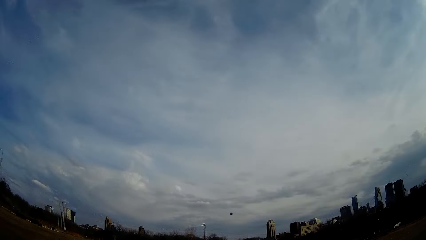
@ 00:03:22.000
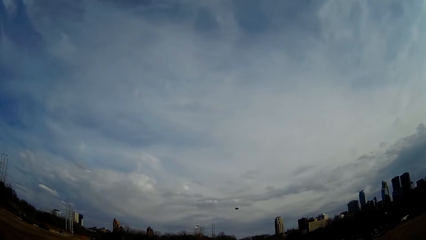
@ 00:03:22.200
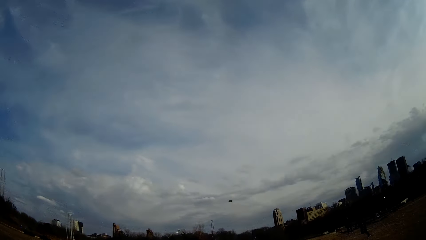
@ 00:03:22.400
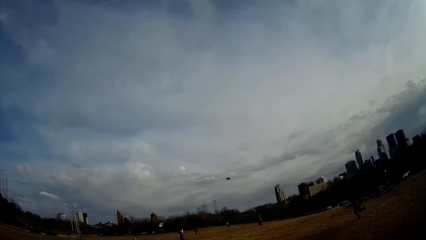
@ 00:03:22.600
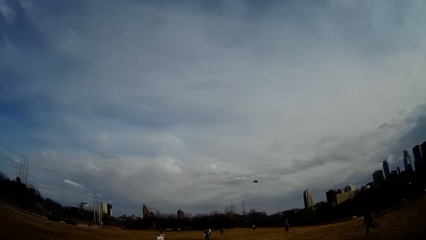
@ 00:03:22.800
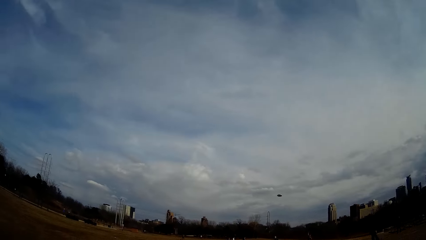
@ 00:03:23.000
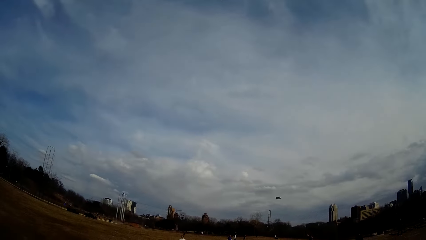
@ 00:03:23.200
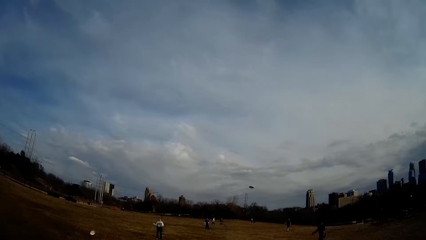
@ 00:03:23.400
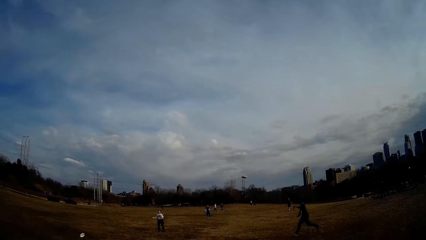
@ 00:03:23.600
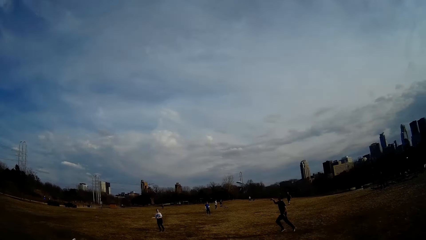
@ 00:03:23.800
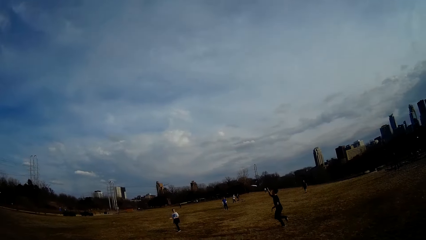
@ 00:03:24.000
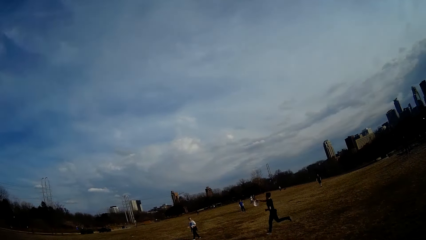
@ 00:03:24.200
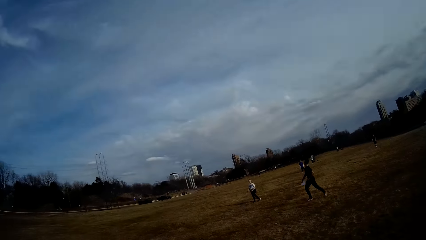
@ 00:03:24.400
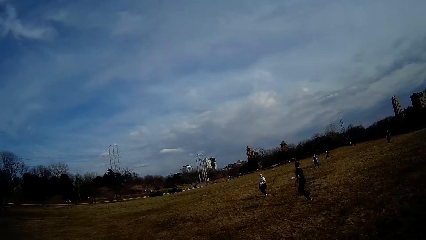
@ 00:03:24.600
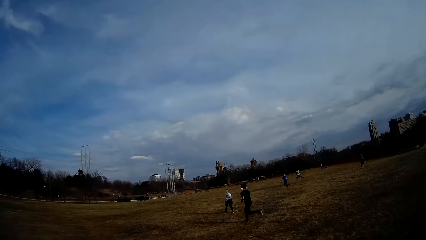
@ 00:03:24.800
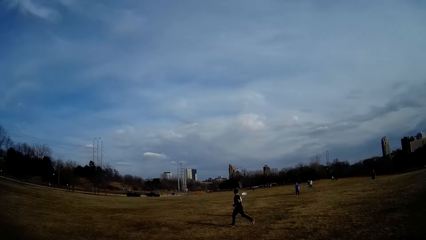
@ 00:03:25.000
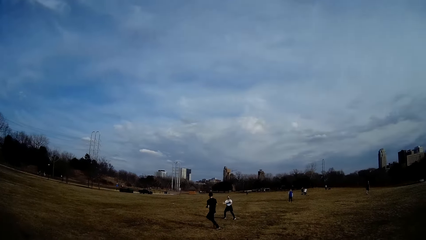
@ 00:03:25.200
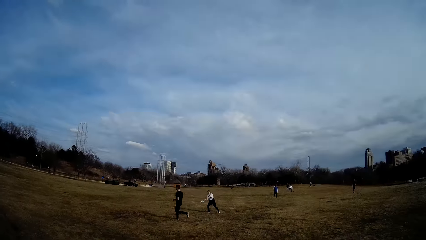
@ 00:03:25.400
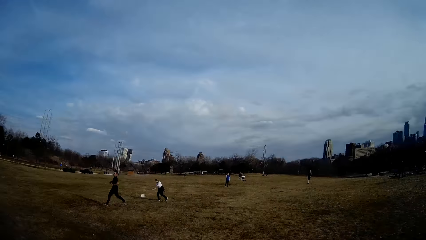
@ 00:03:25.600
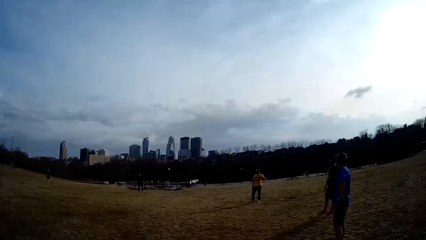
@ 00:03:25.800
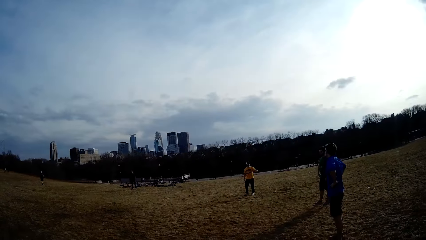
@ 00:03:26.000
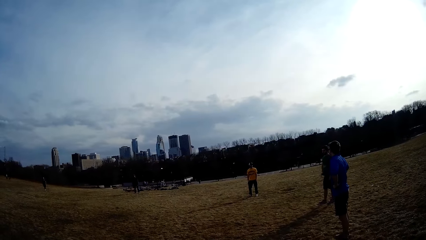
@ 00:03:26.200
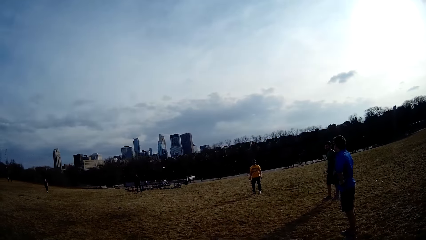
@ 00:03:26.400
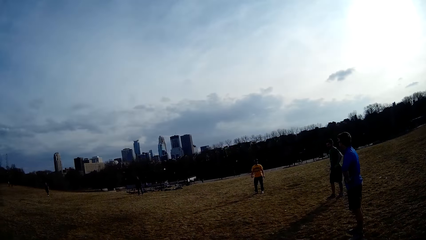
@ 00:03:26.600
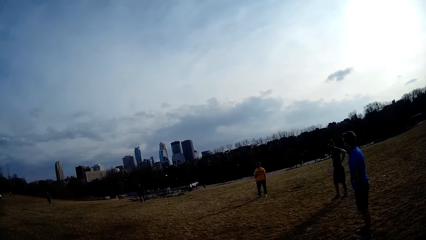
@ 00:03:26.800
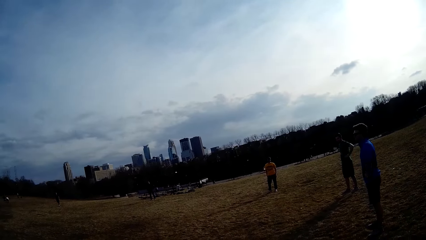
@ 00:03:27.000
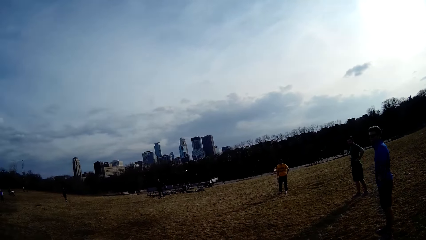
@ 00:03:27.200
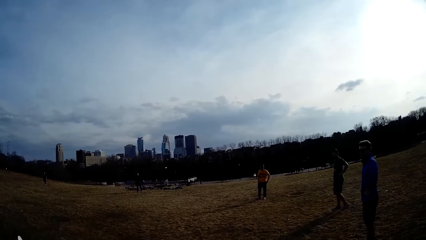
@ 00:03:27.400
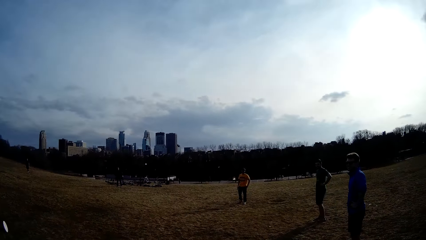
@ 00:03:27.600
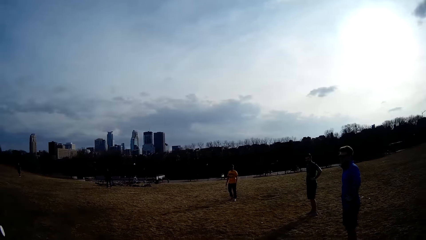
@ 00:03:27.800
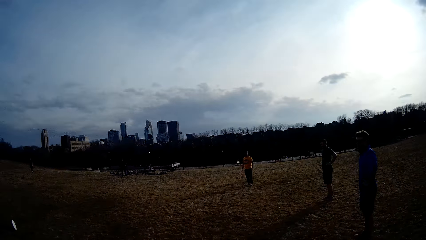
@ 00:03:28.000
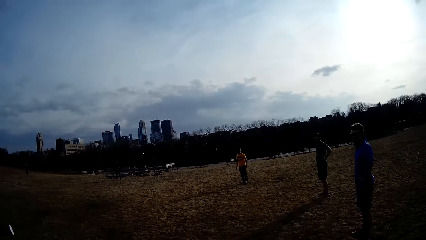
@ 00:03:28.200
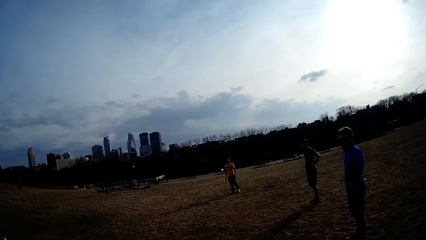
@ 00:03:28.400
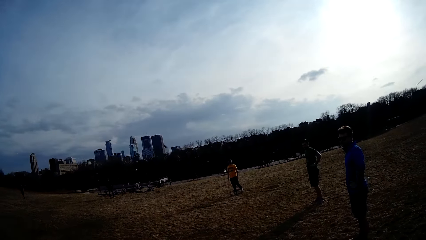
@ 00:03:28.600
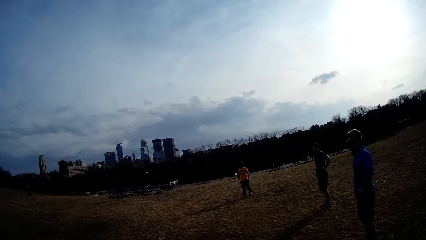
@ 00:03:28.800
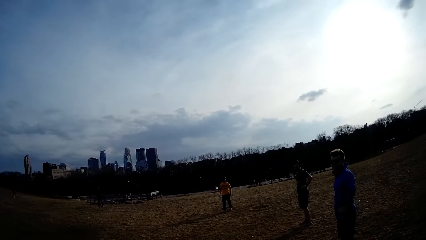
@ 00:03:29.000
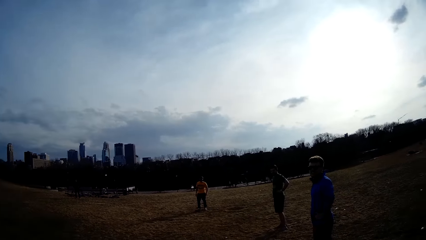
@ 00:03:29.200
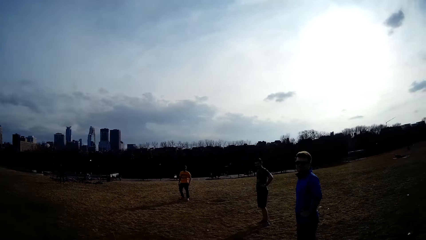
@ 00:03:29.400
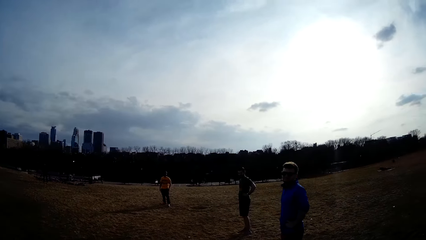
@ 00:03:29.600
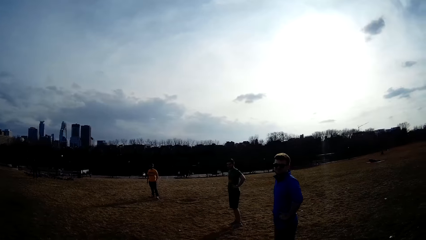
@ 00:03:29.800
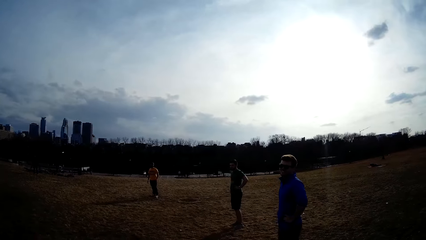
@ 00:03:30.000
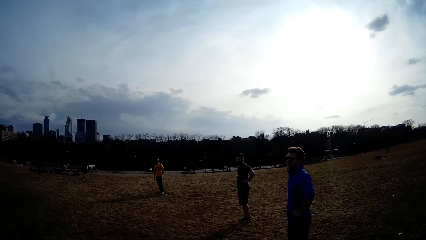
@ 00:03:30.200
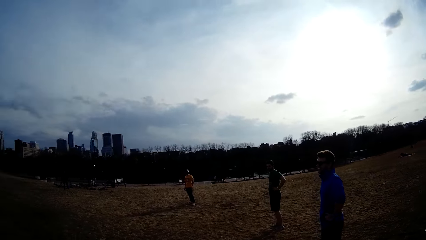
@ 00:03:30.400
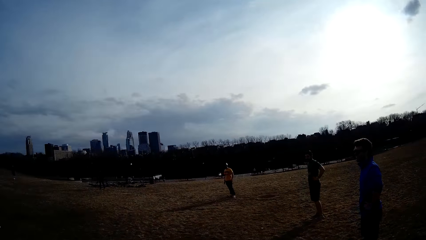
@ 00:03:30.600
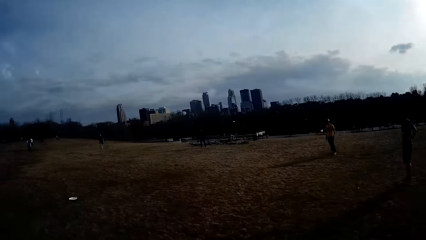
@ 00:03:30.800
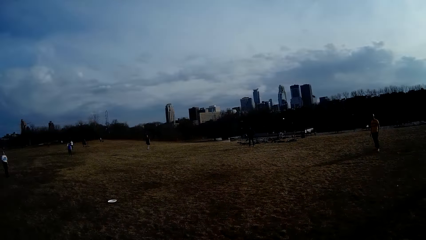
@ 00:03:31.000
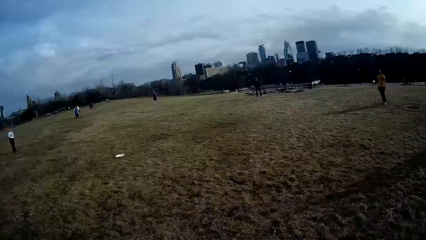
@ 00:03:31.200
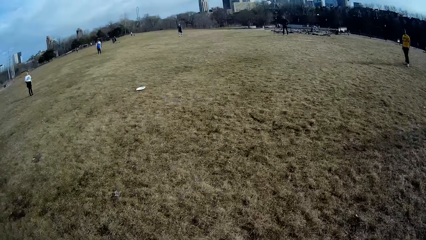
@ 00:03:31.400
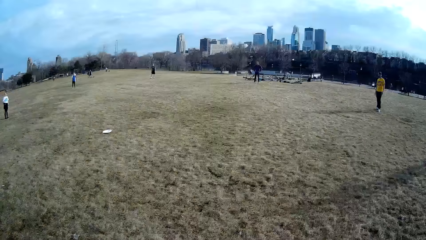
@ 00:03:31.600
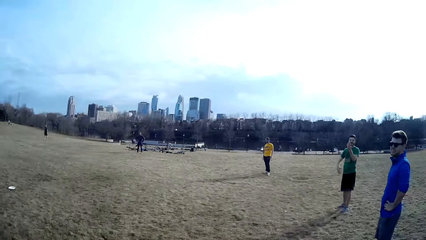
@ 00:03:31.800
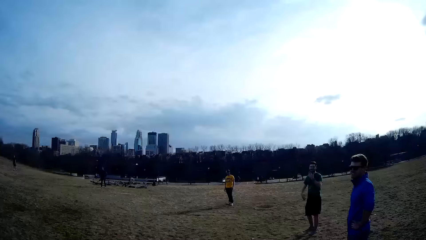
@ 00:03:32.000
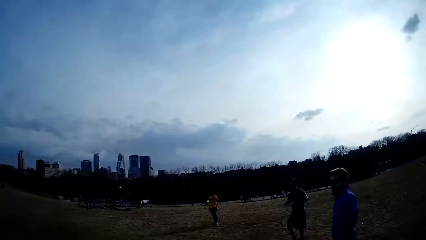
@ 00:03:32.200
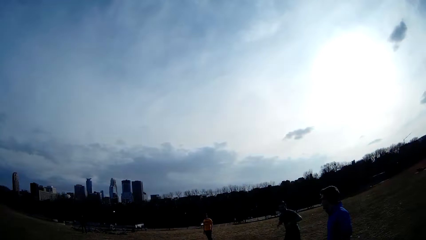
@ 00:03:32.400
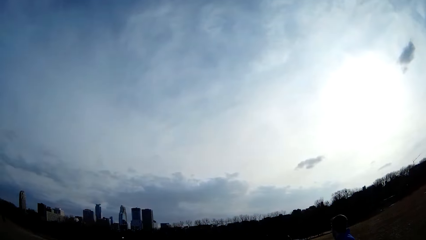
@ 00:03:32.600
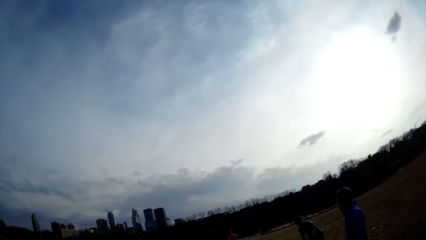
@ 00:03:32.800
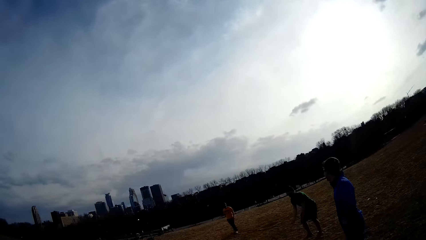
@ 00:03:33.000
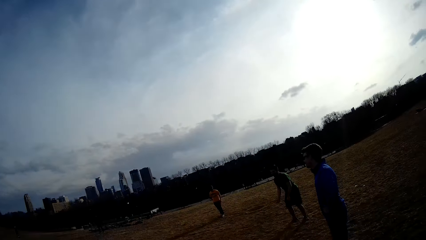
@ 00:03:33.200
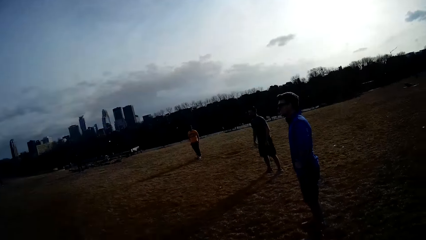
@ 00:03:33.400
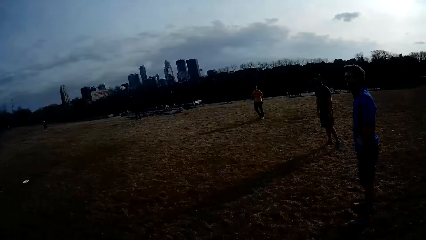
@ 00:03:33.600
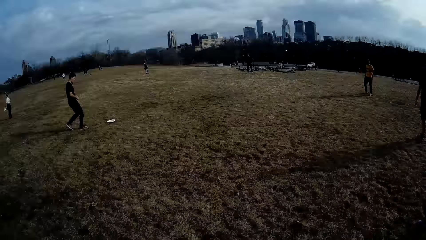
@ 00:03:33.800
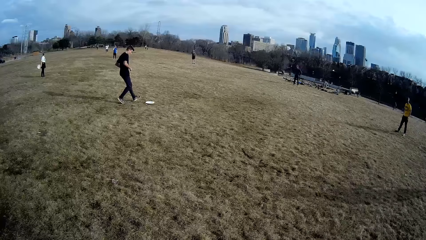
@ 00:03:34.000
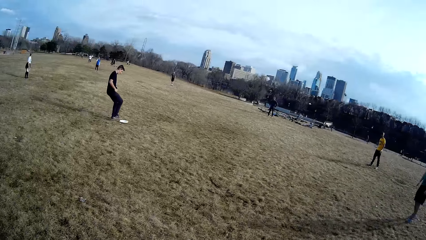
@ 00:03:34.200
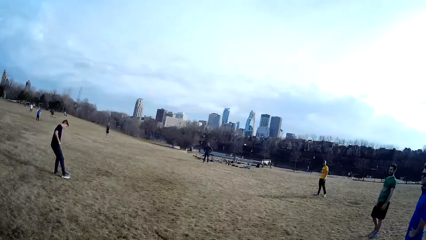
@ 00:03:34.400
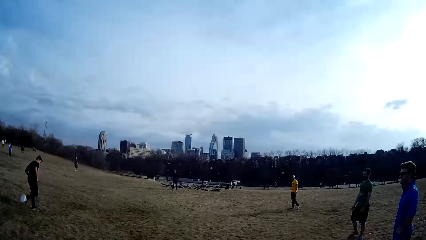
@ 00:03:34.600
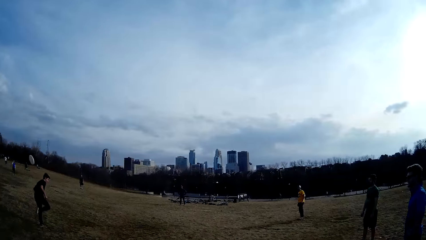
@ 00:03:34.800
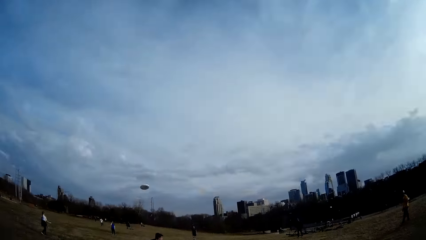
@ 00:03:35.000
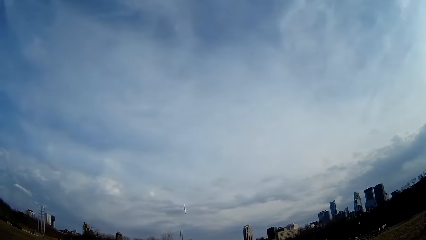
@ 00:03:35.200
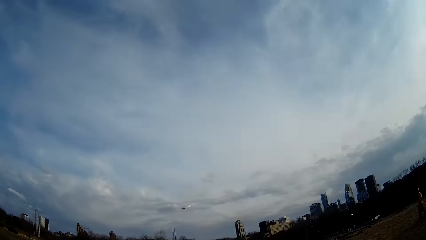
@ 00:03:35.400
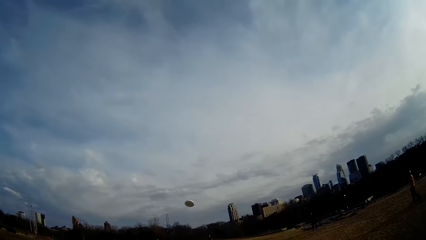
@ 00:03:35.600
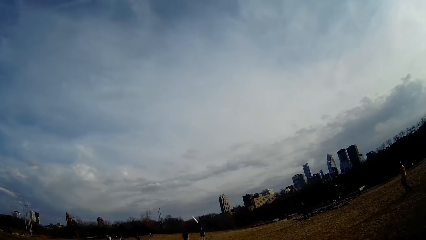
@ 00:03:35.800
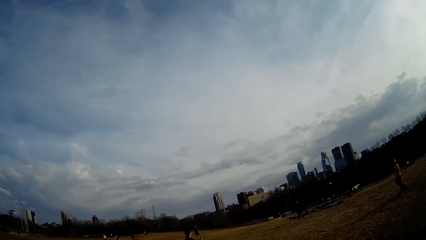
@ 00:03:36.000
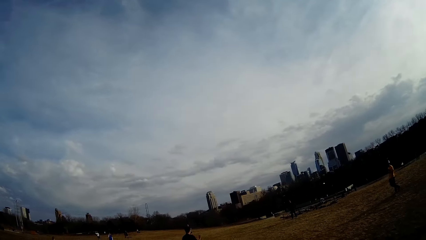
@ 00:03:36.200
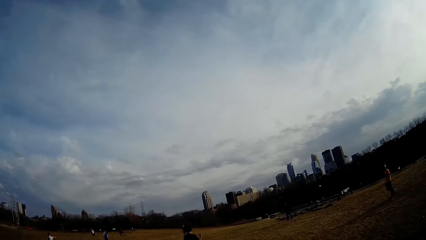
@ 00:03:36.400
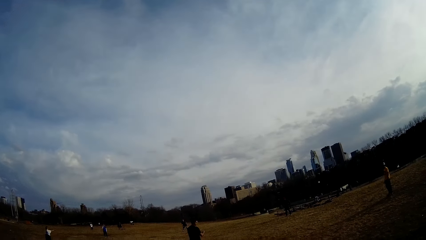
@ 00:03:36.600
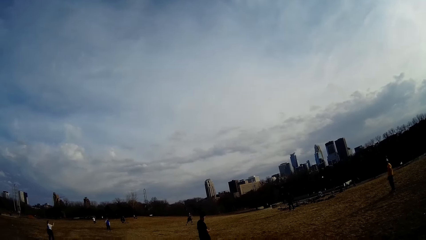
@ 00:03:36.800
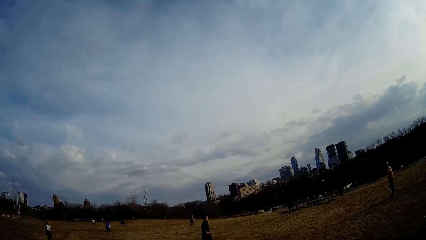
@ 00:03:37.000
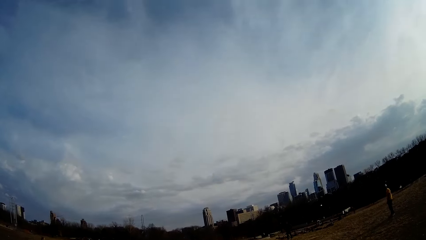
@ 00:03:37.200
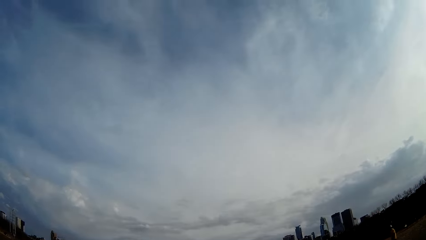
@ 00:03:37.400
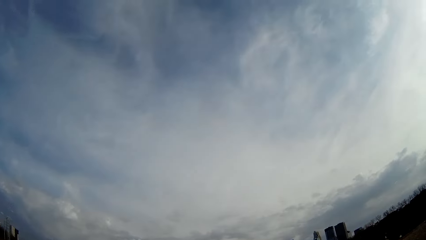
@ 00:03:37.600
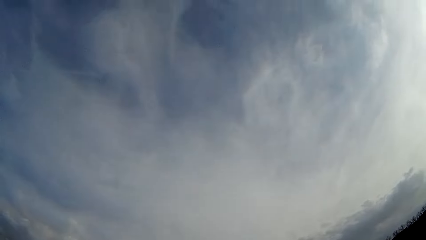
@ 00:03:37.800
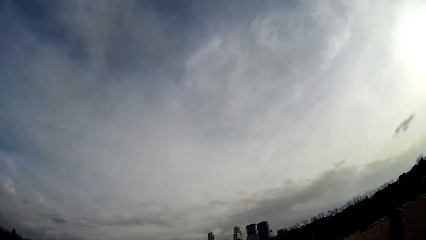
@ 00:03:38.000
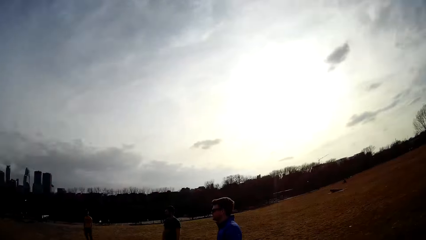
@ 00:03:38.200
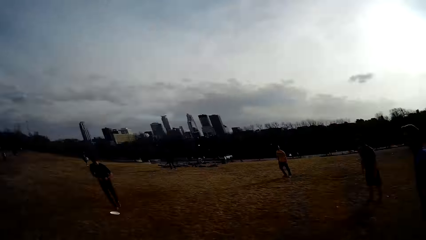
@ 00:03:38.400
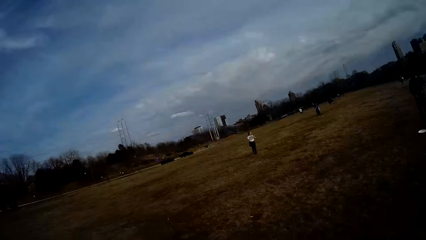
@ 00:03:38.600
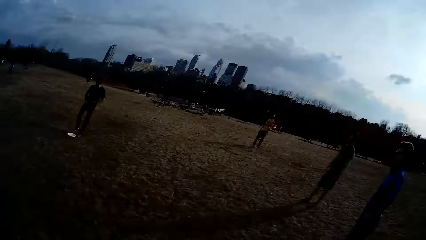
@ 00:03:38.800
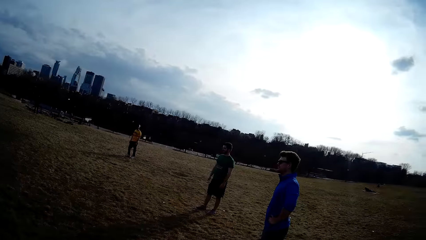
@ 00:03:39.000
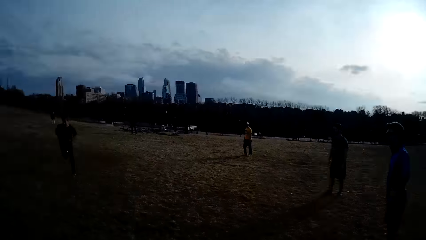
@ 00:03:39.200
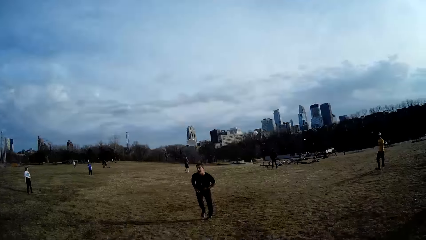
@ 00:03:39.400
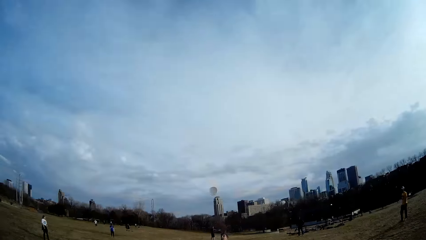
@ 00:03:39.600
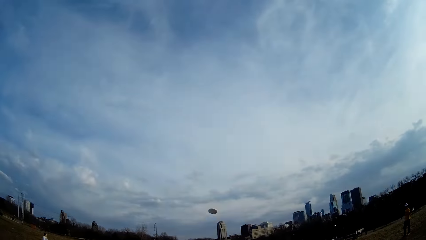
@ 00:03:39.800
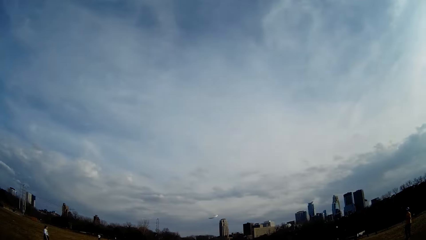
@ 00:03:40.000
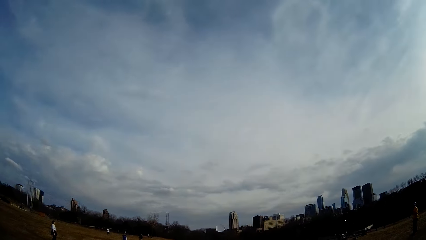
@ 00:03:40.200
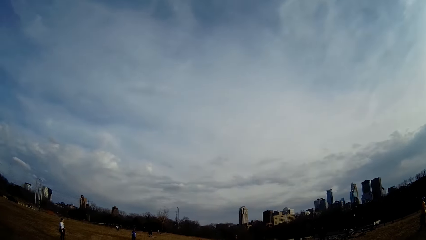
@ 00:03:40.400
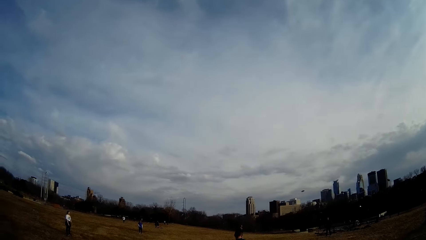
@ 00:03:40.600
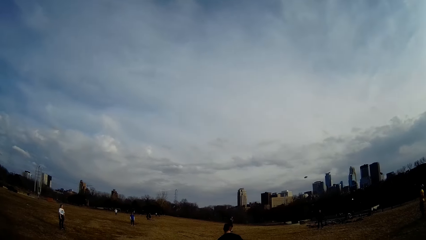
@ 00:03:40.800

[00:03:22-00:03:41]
A man catches a ball. Another man raises a ball from the ground with his leg.
